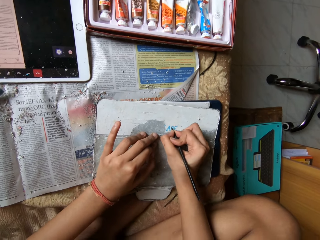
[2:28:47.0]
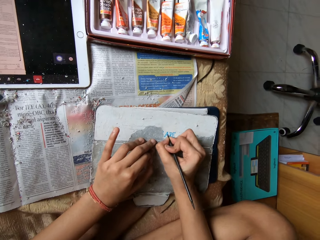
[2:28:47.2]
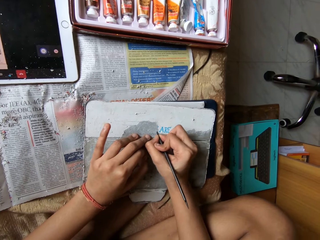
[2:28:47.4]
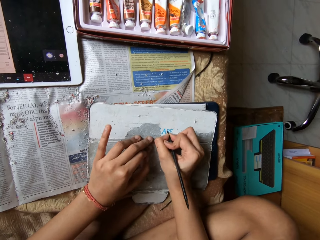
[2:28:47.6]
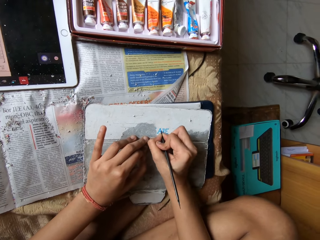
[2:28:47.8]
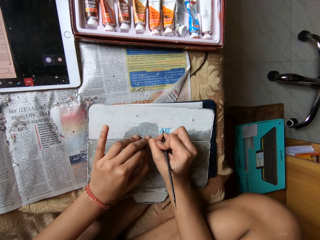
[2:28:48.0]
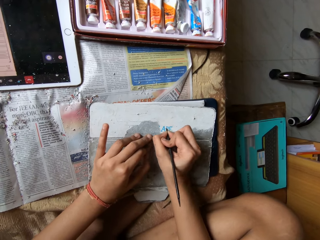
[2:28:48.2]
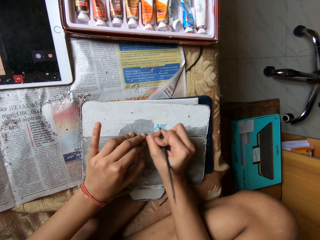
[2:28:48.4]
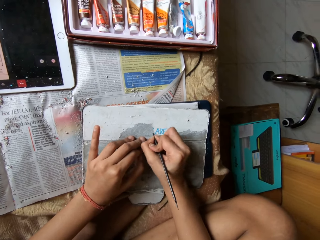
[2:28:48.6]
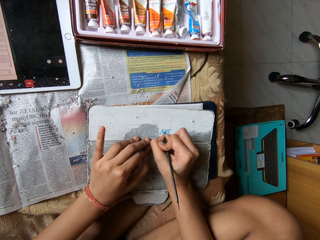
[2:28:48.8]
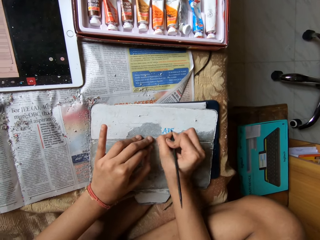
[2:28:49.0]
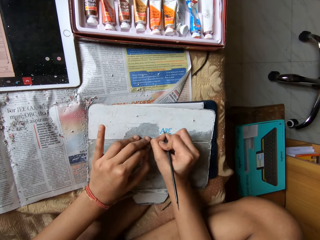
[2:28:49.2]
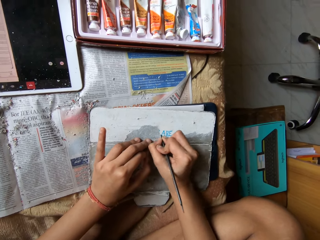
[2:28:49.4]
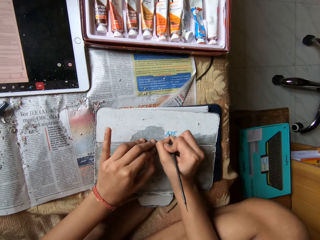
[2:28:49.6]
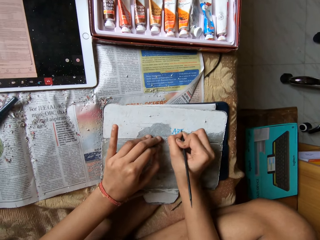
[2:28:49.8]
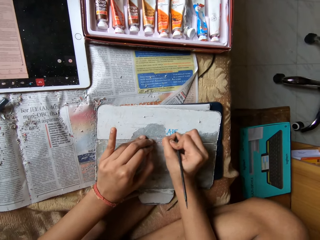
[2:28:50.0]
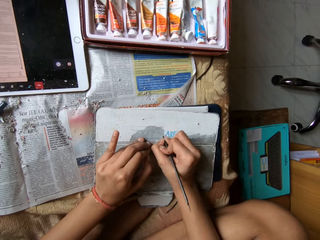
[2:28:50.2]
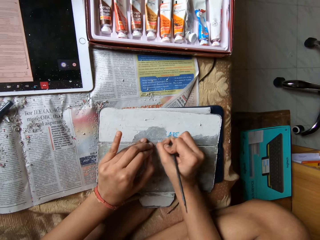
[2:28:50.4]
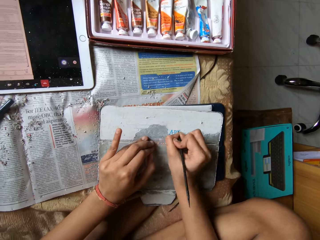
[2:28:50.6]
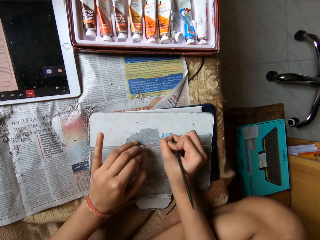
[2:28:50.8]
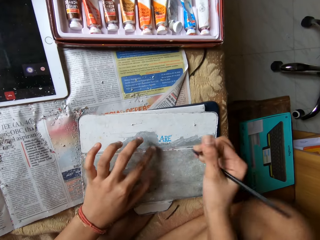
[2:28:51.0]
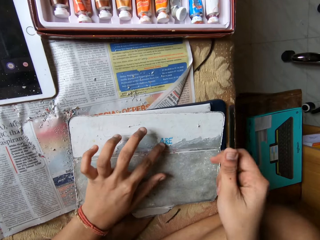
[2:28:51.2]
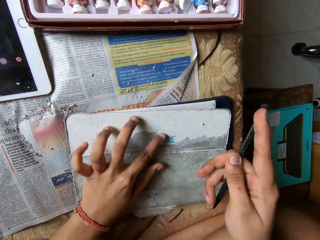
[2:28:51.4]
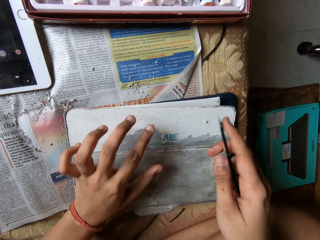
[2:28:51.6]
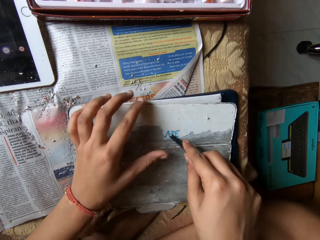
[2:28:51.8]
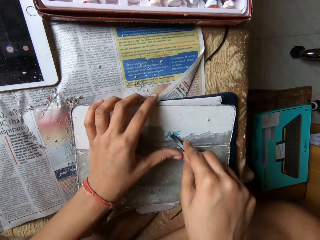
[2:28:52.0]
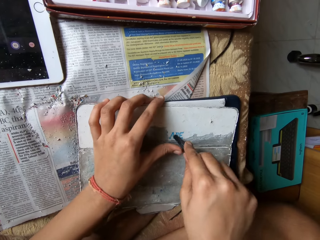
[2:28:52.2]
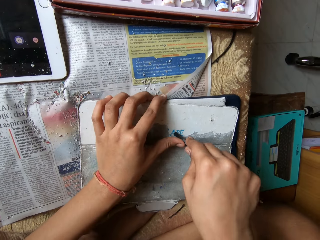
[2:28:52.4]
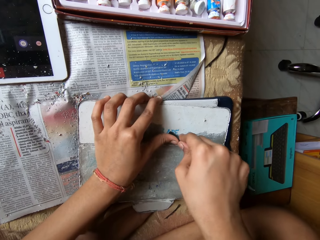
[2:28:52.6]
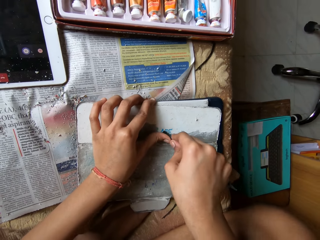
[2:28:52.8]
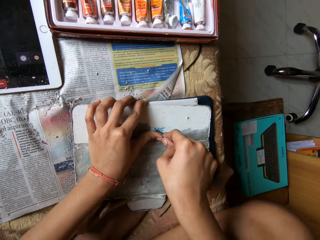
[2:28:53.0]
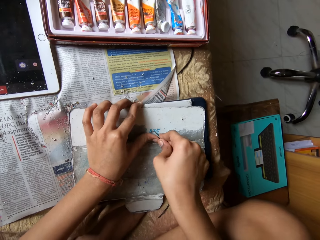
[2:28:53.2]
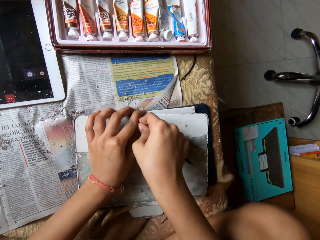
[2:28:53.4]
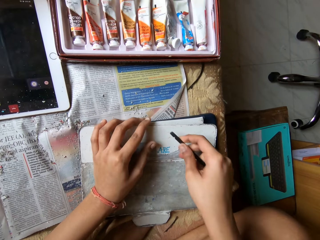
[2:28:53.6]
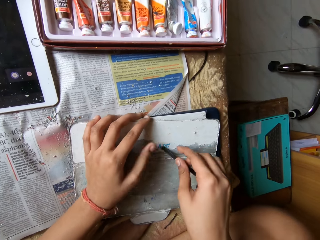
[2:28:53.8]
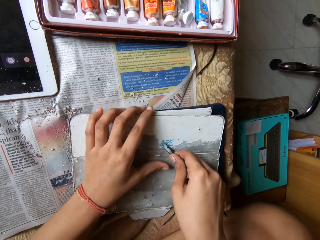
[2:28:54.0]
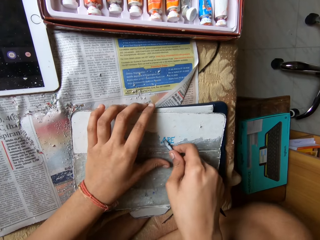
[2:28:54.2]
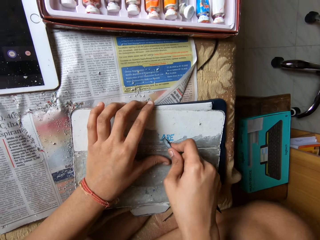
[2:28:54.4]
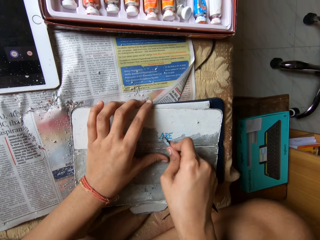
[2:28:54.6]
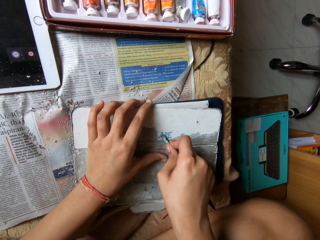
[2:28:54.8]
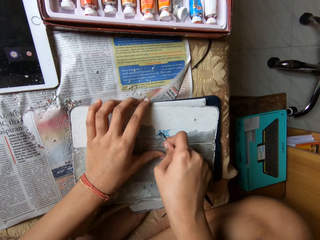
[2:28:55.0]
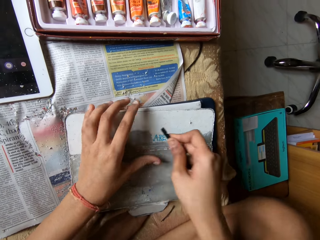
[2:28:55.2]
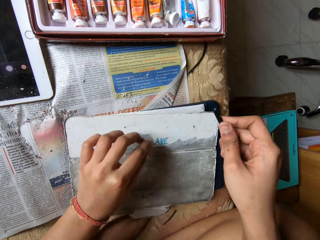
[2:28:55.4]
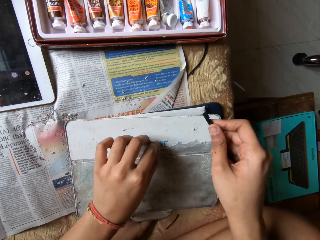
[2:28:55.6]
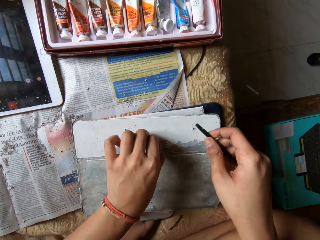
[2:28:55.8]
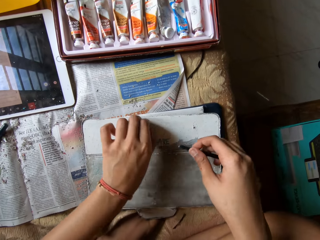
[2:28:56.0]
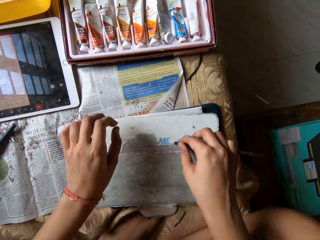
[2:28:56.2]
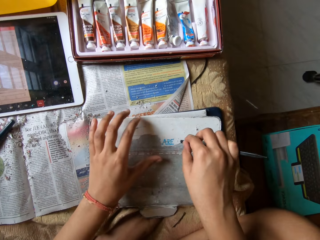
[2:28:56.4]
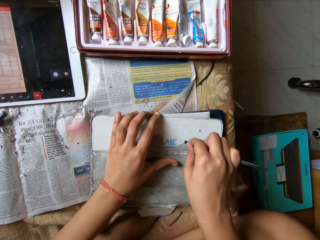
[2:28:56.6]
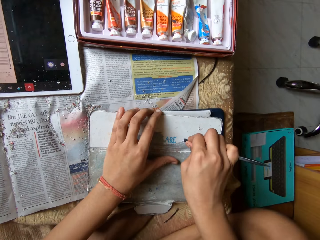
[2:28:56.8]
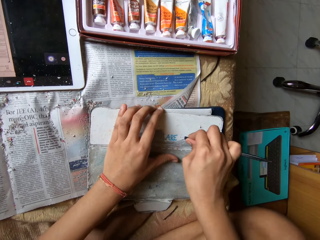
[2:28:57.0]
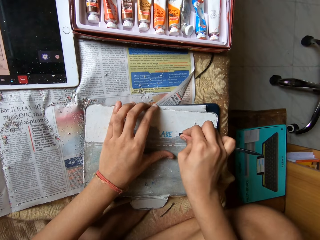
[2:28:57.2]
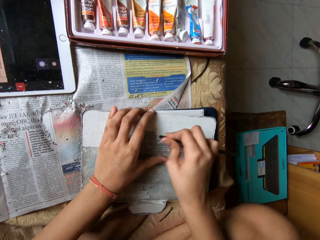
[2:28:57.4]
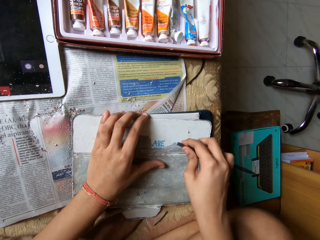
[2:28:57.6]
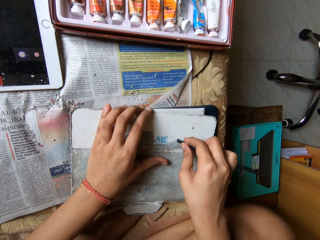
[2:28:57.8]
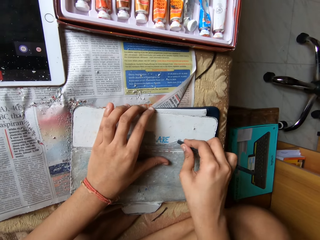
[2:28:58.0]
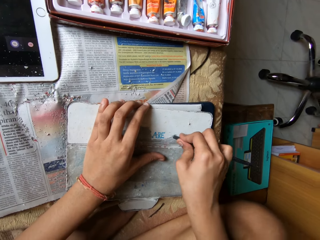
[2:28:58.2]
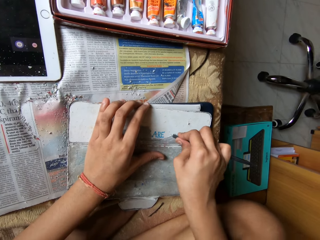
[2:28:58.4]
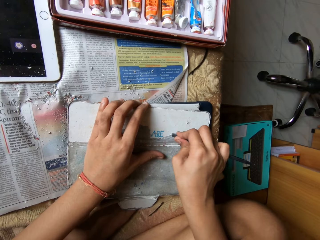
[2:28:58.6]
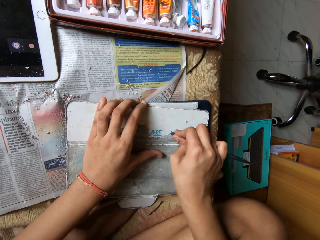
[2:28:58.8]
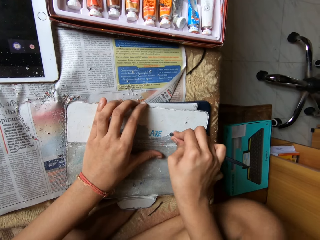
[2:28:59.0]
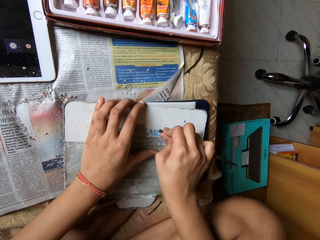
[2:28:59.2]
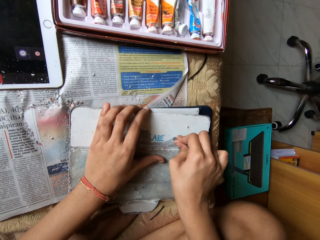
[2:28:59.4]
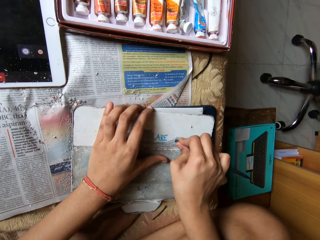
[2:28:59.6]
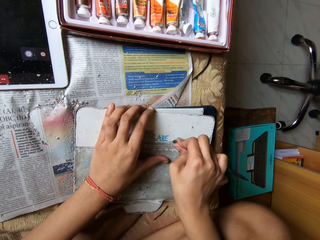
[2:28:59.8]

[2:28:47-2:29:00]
The camera wearer touches the pouch with her left index finger. She presses the pen on the pouch with her hands. She scratches the pouch with the pen in her right hand. She picks the pouch with her left fingers. She scratches the pouch with the pen in her right hand.

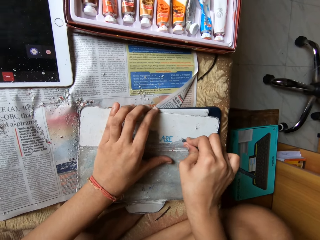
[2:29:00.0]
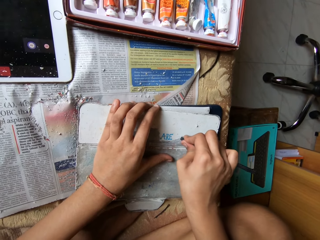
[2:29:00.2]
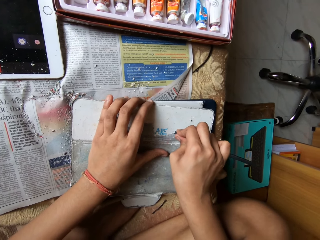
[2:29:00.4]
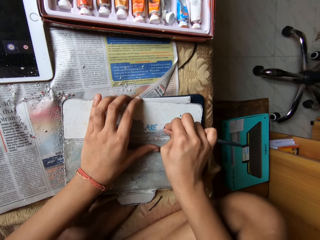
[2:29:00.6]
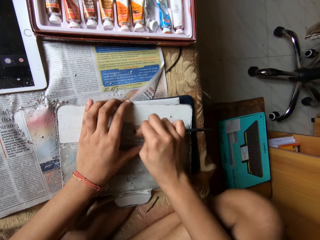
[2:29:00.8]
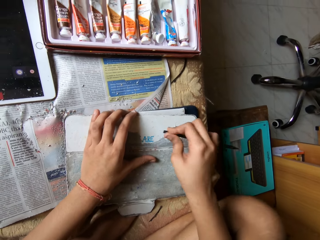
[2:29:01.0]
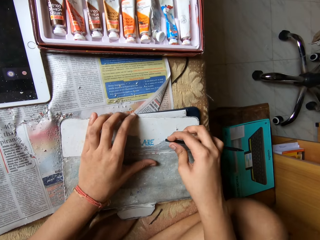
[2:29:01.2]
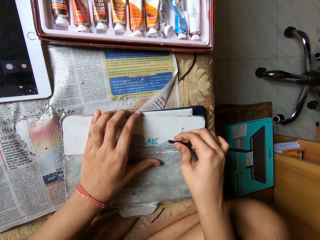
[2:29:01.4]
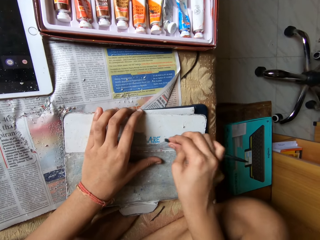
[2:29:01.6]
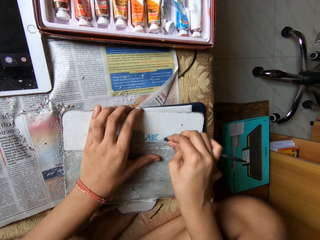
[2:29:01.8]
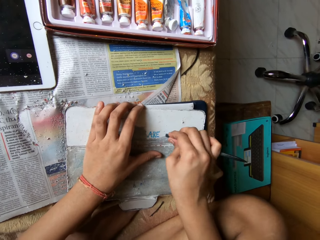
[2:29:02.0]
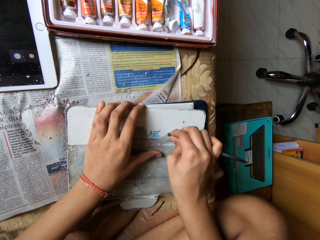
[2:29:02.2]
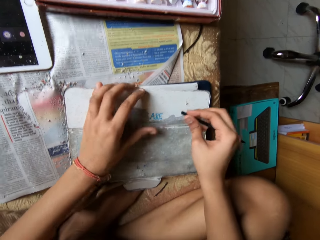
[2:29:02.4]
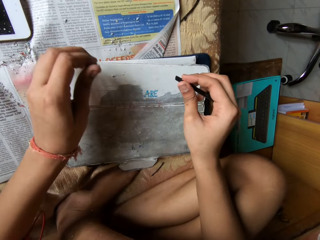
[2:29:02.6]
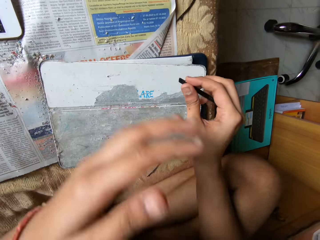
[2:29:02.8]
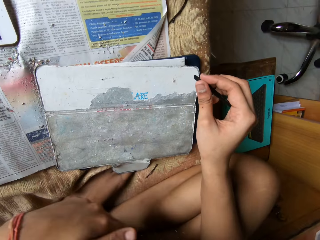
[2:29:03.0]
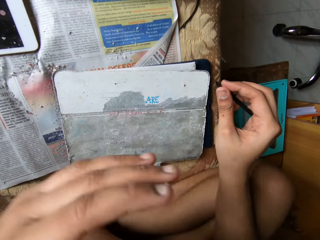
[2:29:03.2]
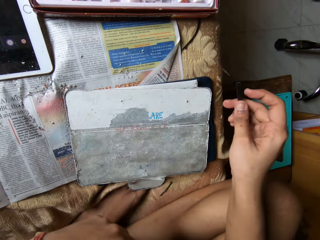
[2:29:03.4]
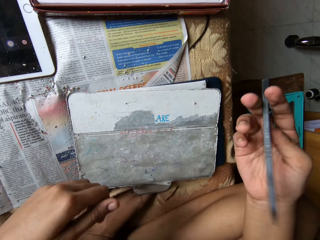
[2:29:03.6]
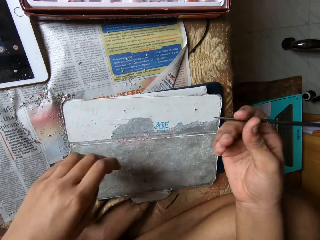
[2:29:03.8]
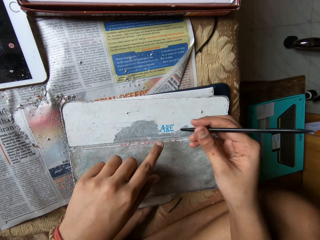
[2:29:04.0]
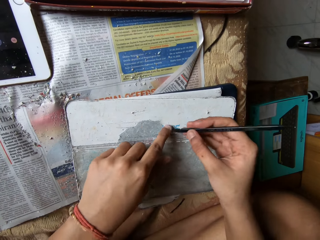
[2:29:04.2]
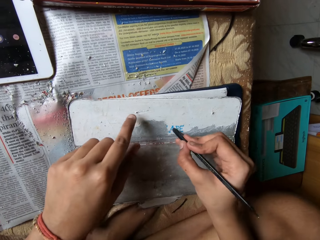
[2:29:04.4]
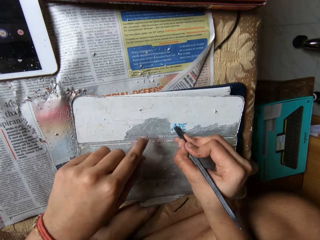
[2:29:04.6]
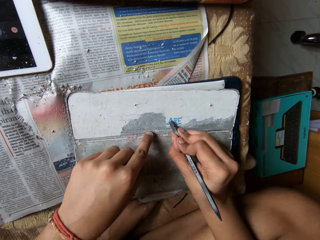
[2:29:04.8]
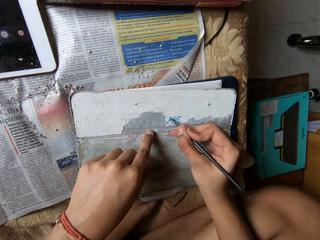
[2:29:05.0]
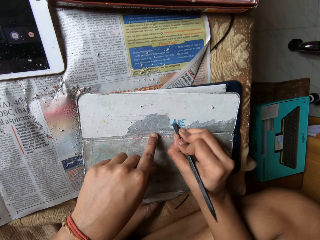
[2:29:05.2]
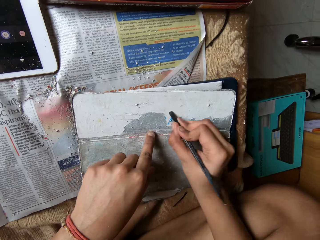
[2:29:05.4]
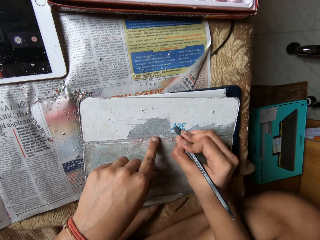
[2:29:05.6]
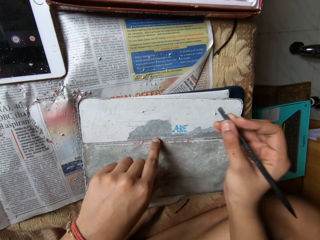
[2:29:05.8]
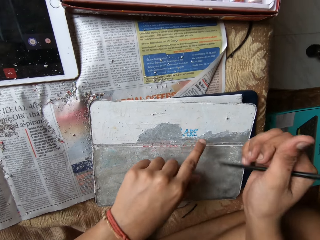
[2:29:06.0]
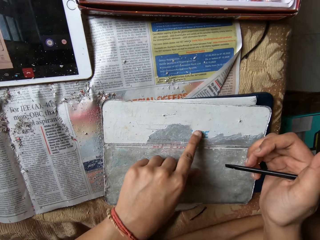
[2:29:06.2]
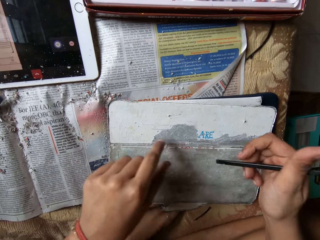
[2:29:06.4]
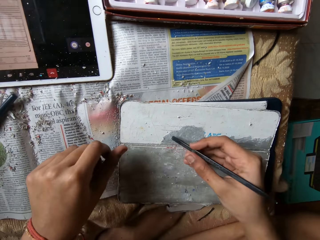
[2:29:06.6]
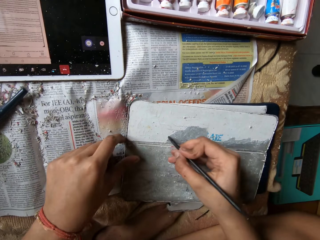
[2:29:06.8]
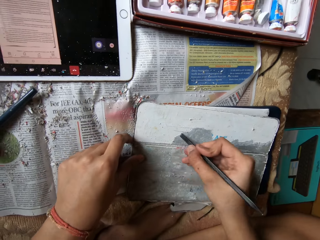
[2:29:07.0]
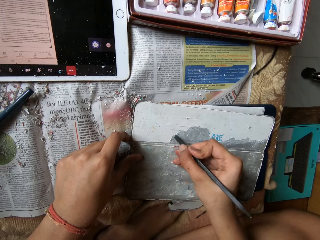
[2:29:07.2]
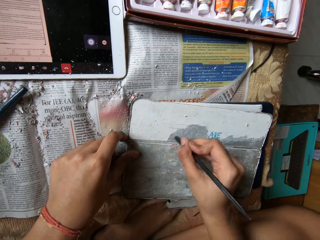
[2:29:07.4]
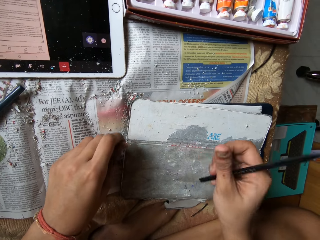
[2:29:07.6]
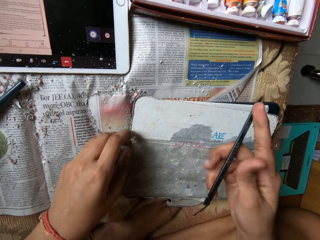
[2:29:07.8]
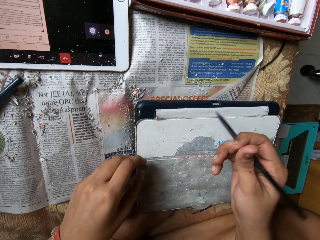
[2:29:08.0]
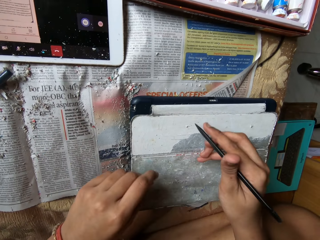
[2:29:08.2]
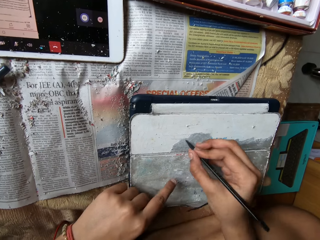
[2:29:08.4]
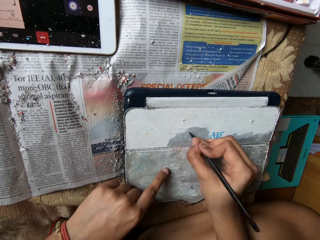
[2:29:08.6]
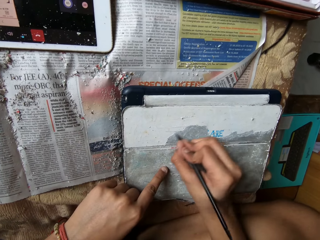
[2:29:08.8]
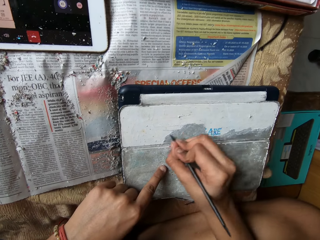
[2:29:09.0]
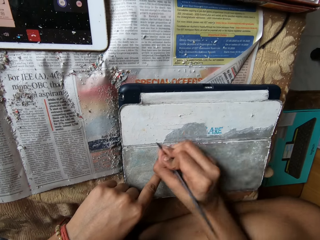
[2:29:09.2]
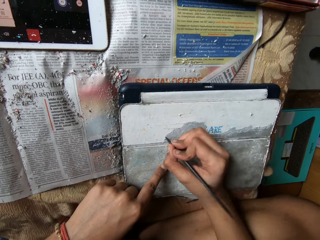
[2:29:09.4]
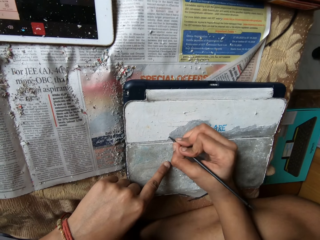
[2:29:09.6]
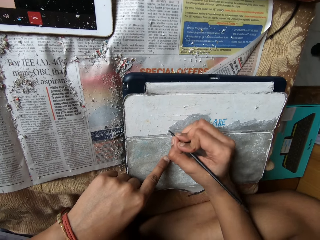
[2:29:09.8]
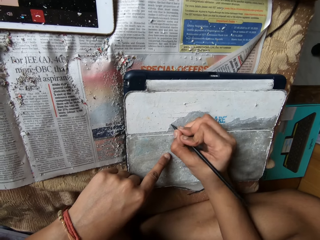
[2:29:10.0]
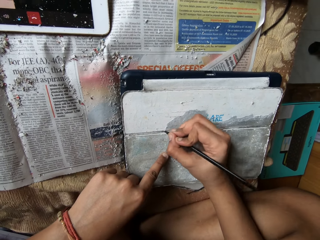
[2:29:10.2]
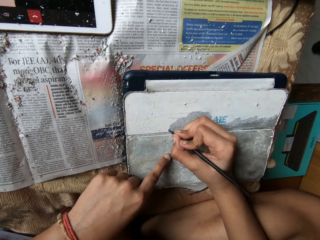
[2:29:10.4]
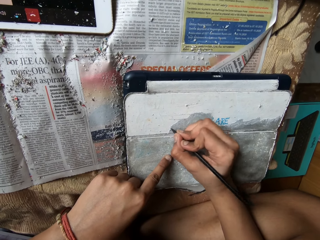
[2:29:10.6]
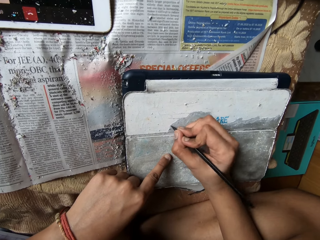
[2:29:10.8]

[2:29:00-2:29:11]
The camera wearer dusts her right hand with her left hand. She wipes the thighs. She puts her left index finger on the pouch. She scratches the pouch with the pen in her right hand. She sweeps the pouch with her left index finger. She scratches the pouch with the pen in her right hand. She adjusts the pouch with her left hand. She scratches the pouch with the pen in her right hand.
